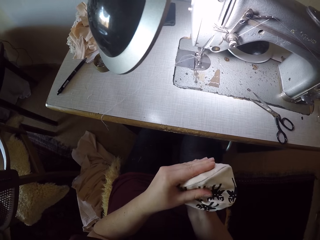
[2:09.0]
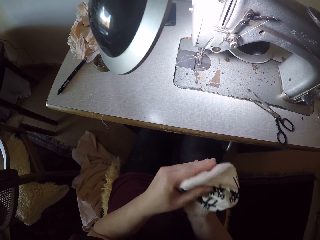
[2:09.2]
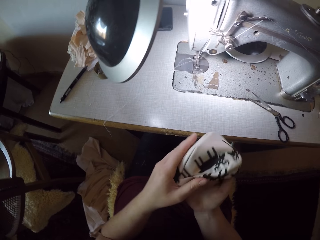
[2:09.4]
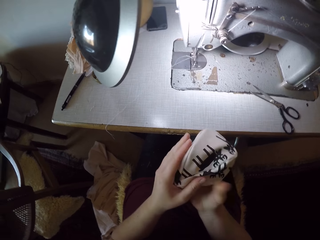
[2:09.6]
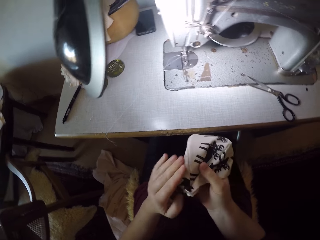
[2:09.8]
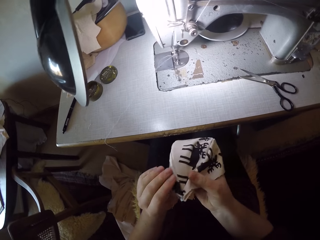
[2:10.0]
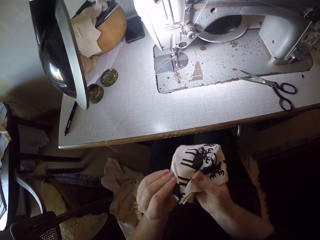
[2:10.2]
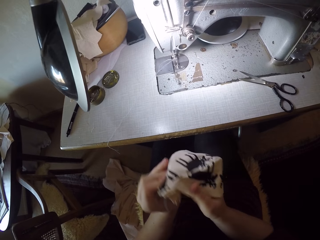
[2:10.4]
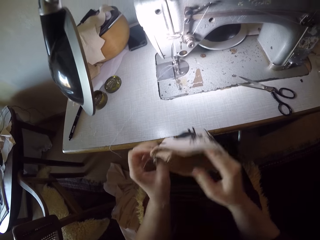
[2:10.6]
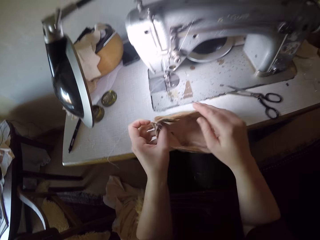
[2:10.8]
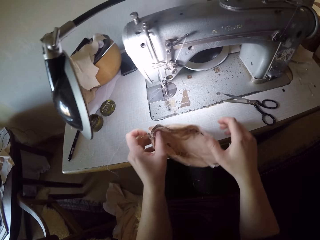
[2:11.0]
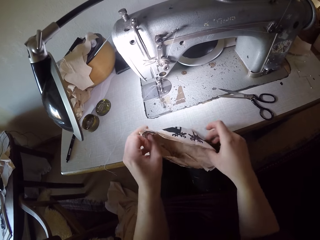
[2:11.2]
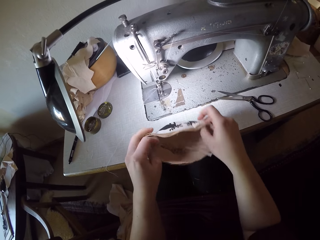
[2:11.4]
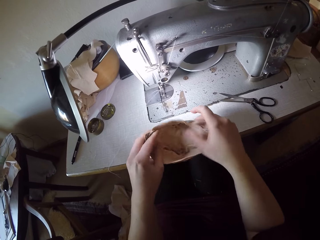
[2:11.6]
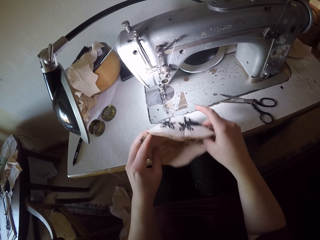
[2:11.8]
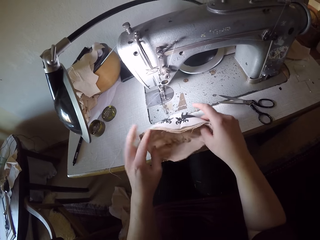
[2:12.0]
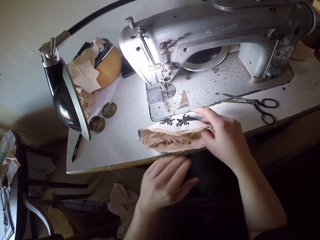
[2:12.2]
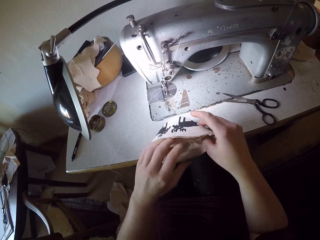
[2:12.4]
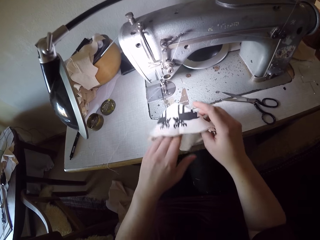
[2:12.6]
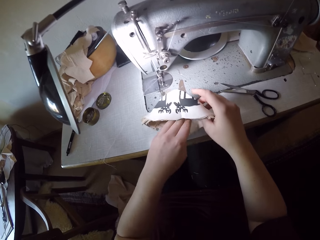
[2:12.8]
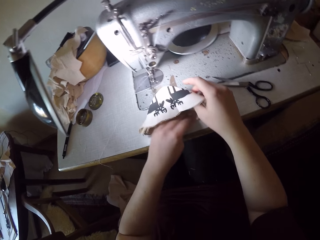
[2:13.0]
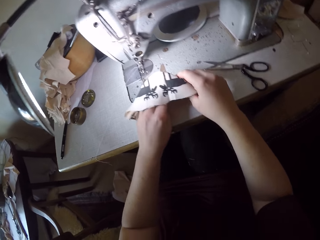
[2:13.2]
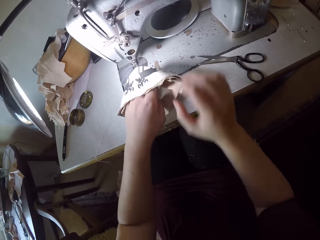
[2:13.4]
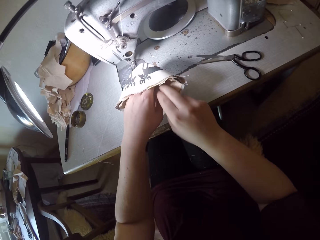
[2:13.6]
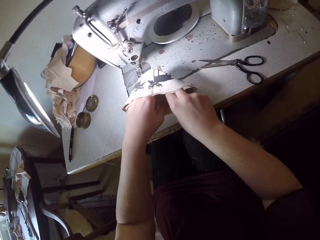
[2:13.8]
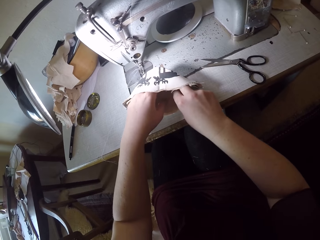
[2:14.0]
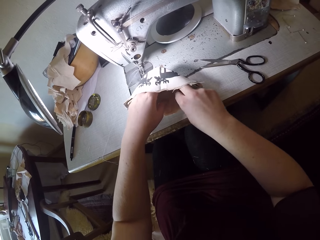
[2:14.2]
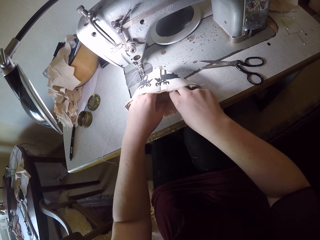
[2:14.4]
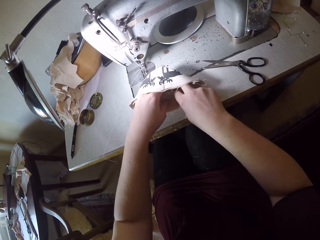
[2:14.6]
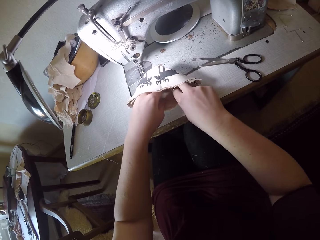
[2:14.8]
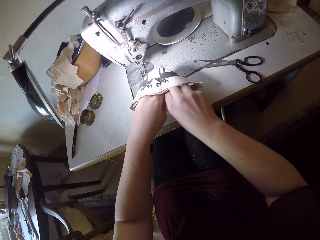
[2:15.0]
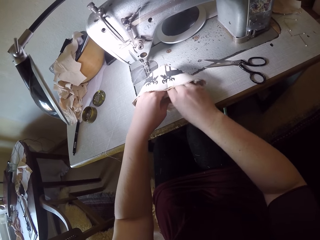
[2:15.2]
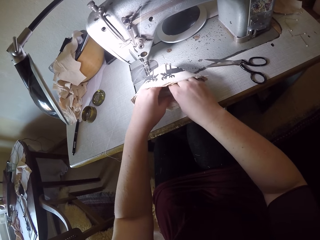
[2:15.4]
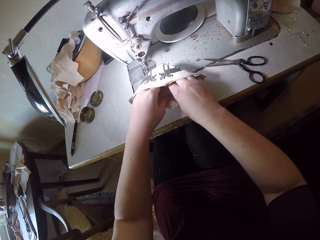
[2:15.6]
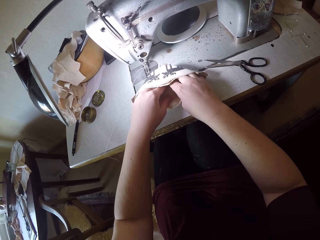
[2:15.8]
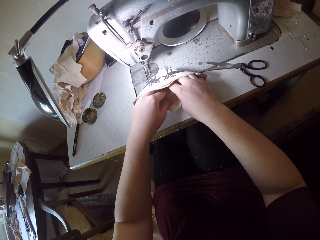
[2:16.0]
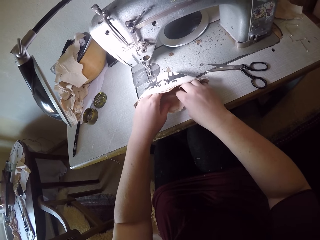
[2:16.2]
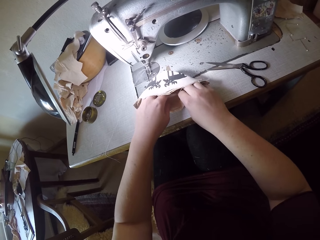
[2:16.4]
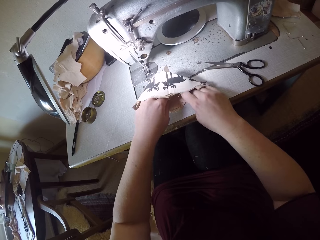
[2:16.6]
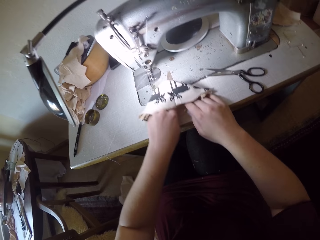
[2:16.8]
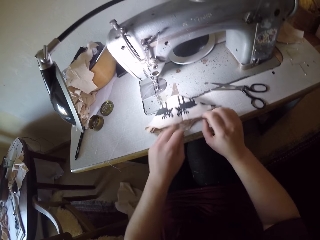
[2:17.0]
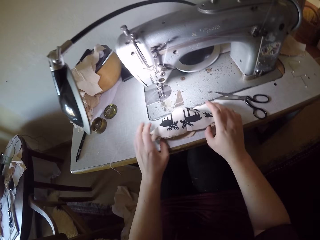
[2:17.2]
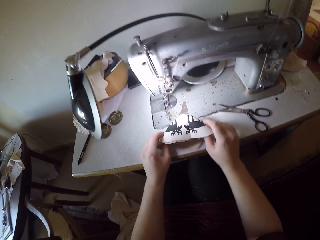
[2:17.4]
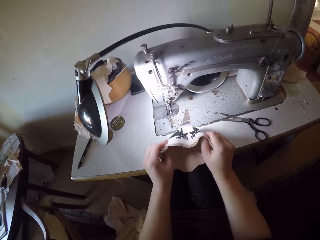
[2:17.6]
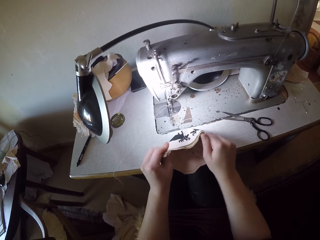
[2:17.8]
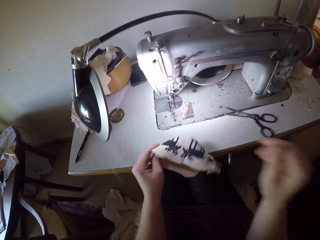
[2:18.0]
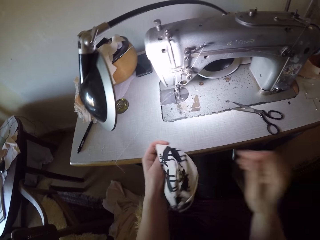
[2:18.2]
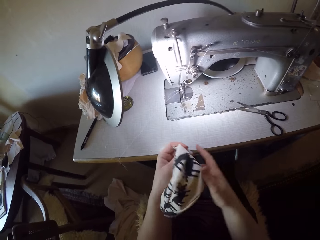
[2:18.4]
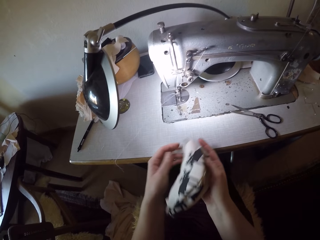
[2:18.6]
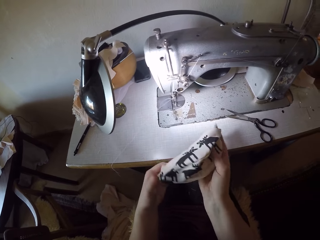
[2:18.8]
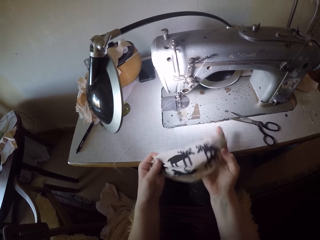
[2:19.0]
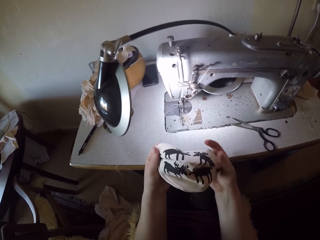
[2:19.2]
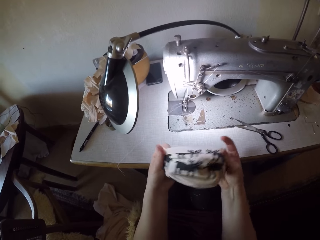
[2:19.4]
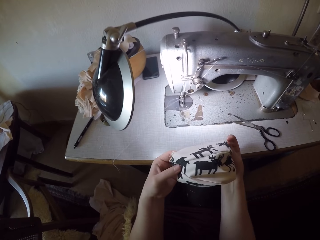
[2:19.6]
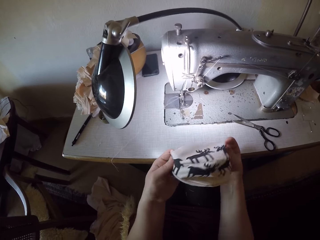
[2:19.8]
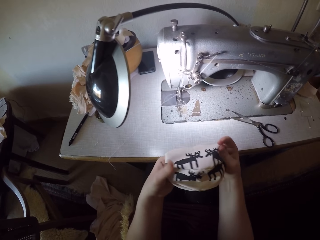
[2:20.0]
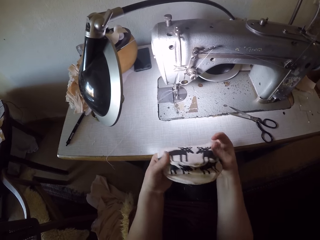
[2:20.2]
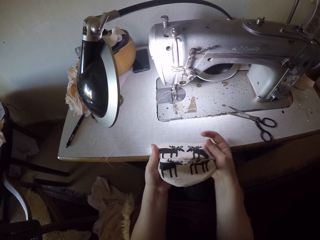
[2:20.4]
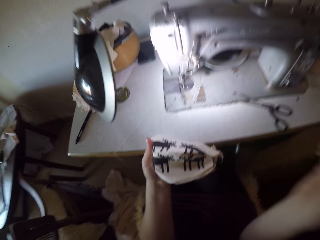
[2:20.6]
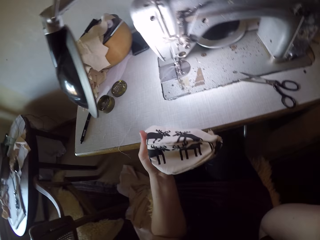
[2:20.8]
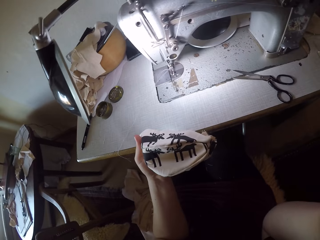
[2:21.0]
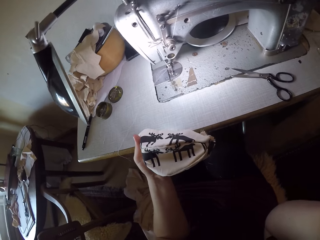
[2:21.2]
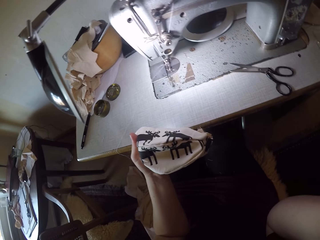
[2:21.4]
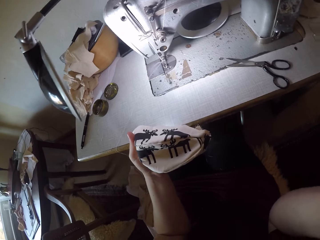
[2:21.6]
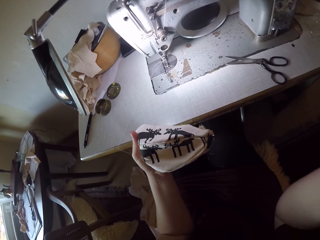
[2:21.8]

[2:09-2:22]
The camera wearer turns over the cloth with his hands. He puts the cloth on the sewing machine table. He adjusts the cloth with his hands. He examines the cloth. He holds the cloth with his hands. He lifts the piece of cloth. He passes the piece of cloth to the left hand. He touches the piece of cloth. He examines the piece of cloth. He passes the piece of cloth to the left hand again. He raises his right hand. He holds the cloth with his left hand.
